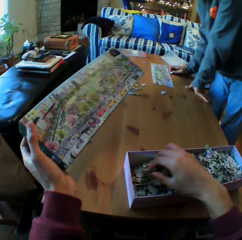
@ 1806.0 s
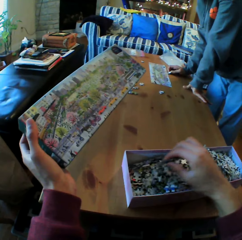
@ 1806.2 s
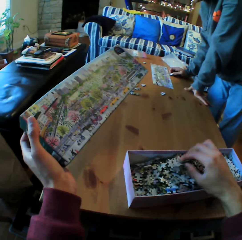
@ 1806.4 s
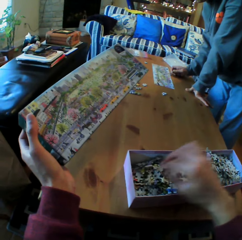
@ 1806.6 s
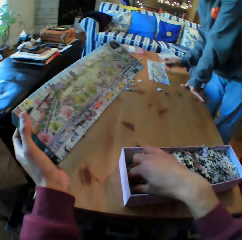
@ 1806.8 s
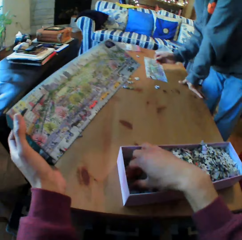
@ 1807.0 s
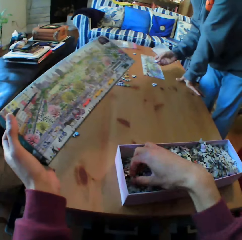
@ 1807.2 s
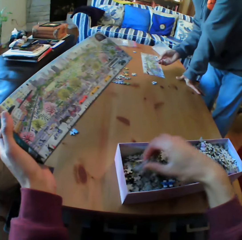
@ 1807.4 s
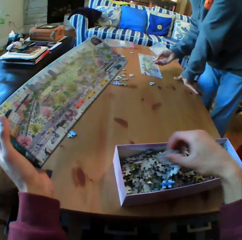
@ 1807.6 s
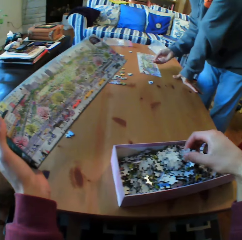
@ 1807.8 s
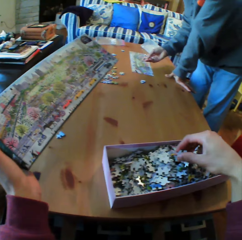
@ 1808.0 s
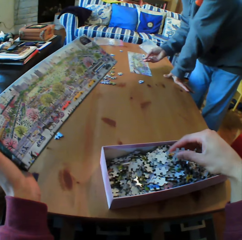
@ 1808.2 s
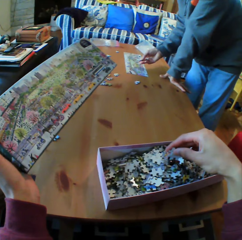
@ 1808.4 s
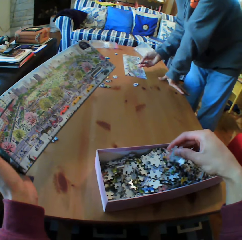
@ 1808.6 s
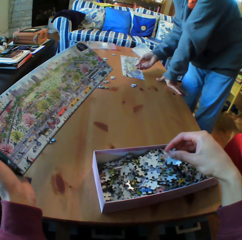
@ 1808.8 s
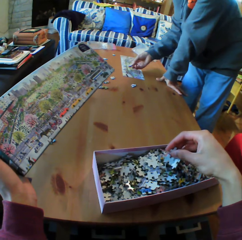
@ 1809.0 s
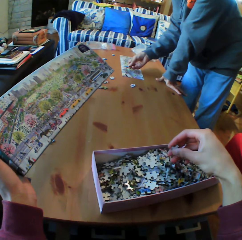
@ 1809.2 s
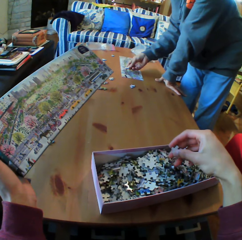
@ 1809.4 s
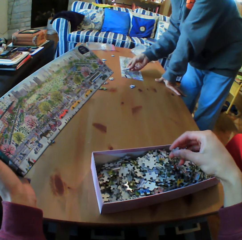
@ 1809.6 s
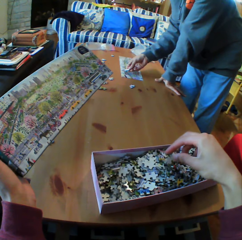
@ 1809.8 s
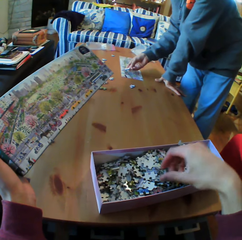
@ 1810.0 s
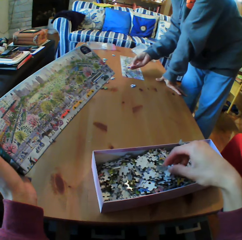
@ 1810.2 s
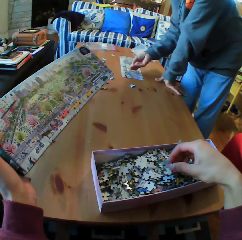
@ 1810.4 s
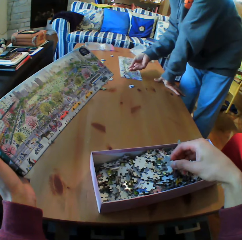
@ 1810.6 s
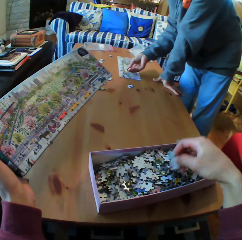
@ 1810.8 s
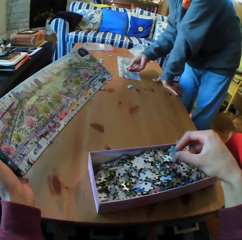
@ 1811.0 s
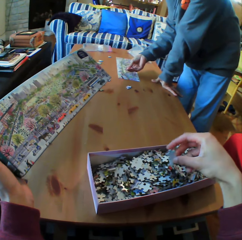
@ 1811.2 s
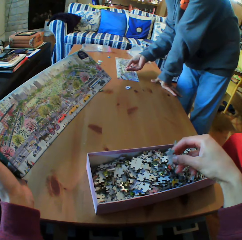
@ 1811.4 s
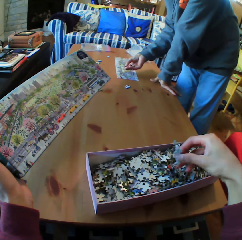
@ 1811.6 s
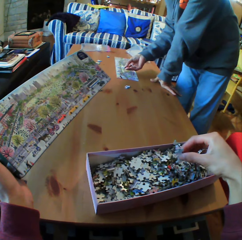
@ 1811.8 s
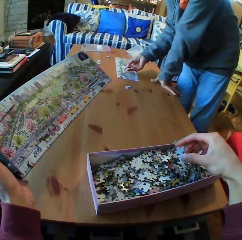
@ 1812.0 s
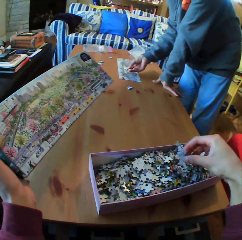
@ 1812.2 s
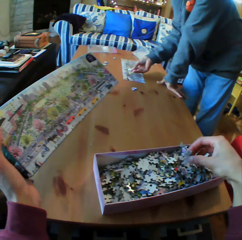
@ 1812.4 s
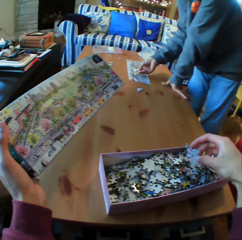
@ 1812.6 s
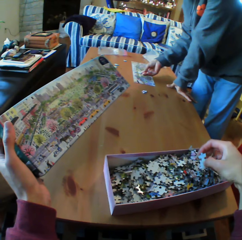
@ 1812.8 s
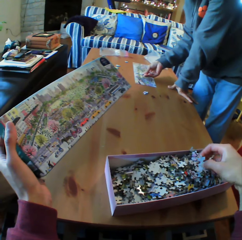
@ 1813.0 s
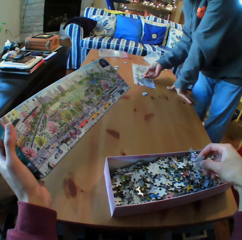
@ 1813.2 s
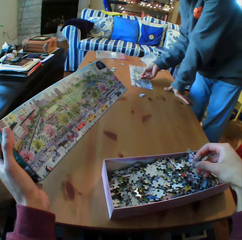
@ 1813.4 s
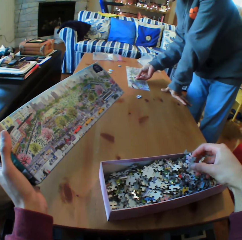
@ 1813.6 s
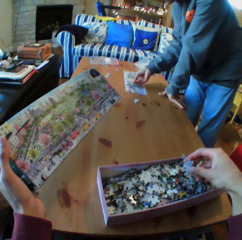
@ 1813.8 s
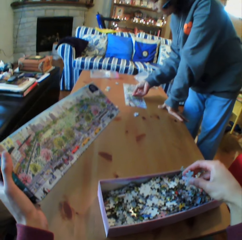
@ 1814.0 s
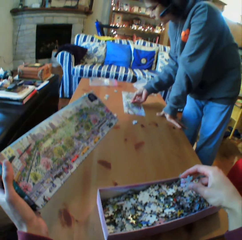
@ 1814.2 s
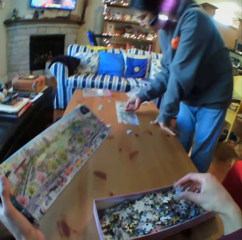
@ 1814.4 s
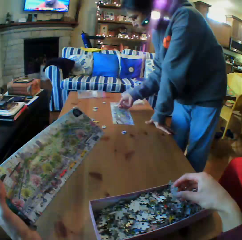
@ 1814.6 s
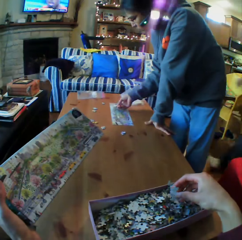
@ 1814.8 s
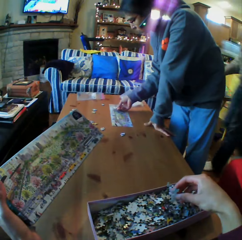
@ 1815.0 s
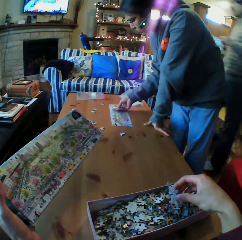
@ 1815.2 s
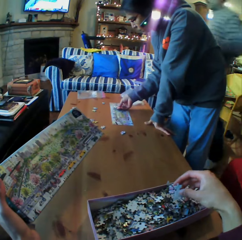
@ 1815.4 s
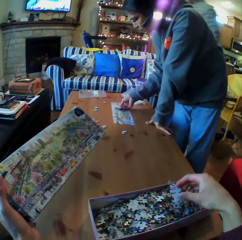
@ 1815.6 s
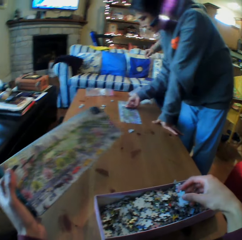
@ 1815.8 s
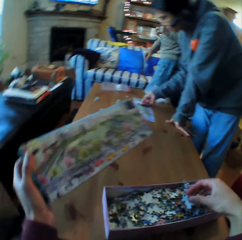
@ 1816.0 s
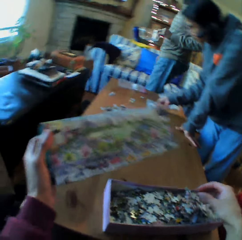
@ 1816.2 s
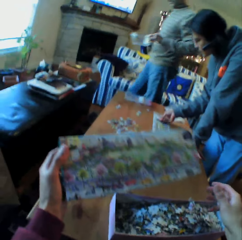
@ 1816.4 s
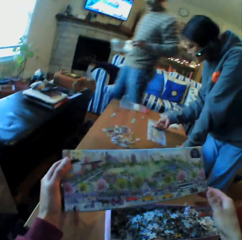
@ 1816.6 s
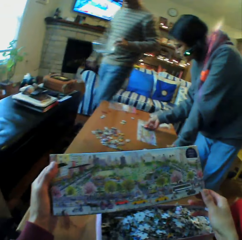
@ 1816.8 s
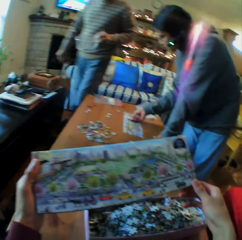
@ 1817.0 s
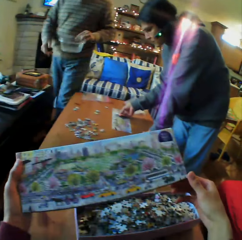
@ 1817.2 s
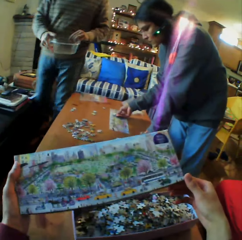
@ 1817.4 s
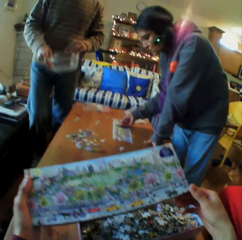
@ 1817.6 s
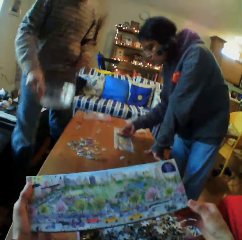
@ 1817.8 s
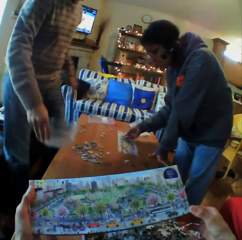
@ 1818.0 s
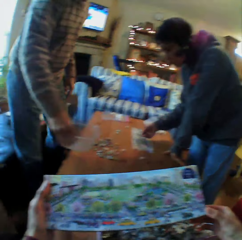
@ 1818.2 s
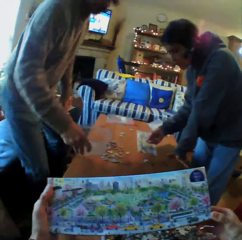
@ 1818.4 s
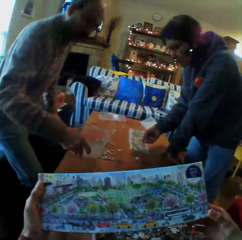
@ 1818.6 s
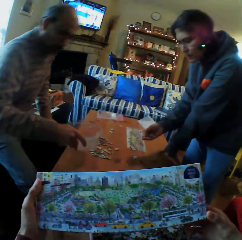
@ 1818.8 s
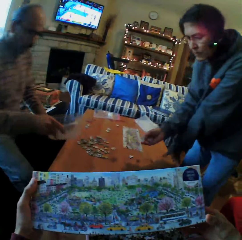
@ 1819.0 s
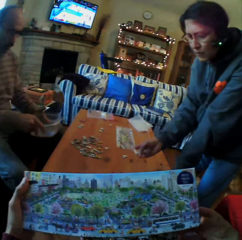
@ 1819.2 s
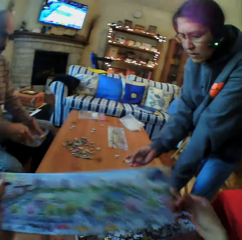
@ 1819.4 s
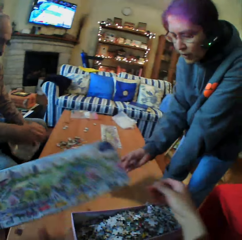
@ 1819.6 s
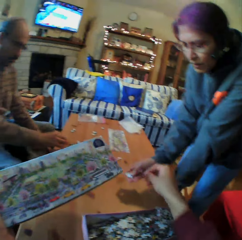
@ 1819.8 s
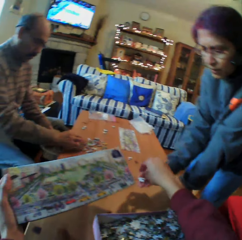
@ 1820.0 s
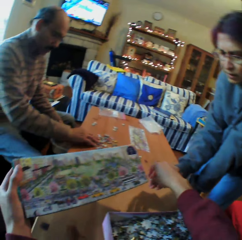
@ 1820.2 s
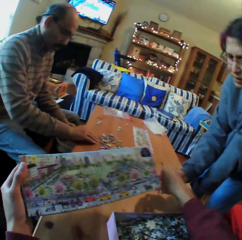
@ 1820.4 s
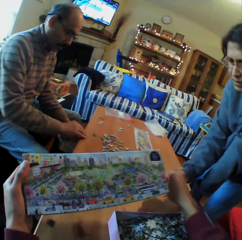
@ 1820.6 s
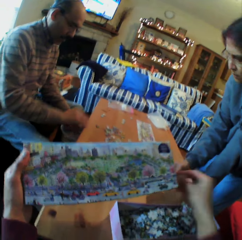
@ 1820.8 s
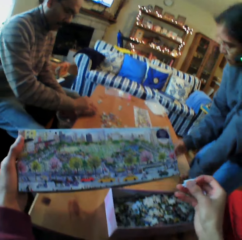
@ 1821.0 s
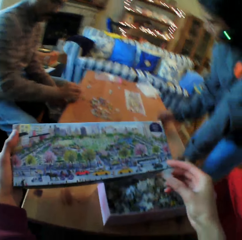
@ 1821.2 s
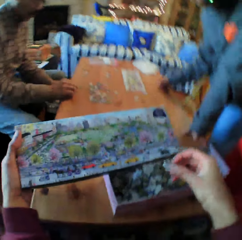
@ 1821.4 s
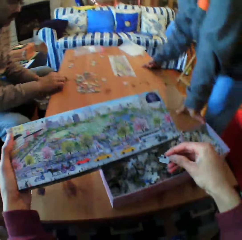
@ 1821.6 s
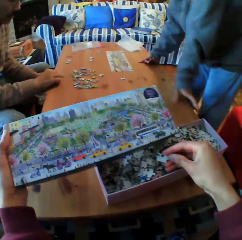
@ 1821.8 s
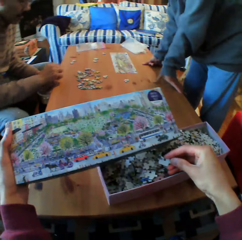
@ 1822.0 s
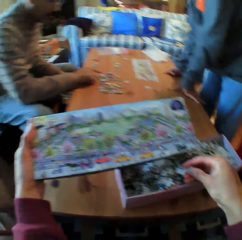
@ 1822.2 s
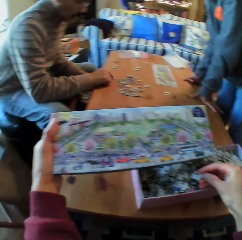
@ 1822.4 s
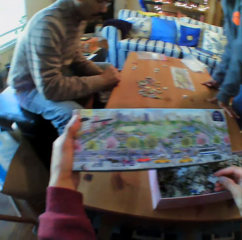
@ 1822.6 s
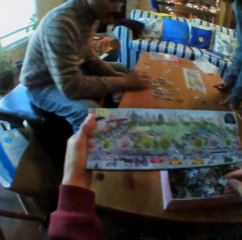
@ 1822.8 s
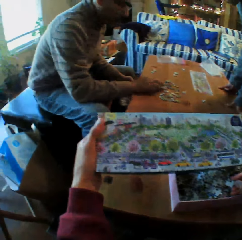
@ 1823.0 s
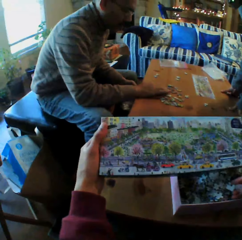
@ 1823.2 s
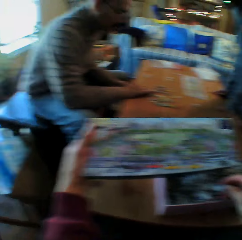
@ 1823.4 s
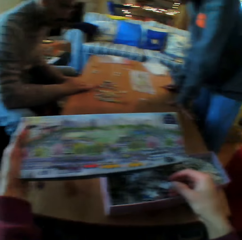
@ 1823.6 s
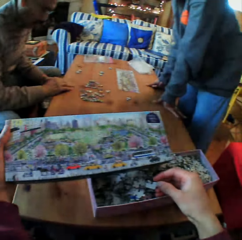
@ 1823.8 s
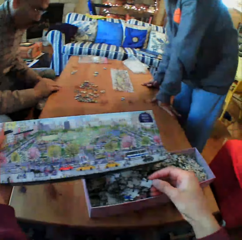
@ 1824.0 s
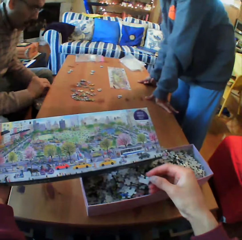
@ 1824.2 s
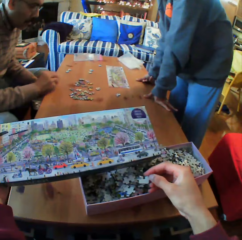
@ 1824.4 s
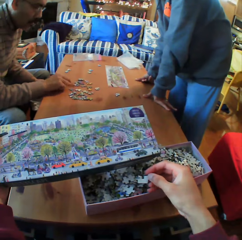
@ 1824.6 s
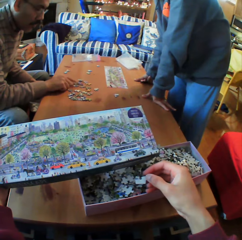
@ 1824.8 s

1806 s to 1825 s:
The camera wearer chooses puzzle pieces. A man walks around. The camera wearer puts the dish on the table. The man sits and puts puzzle pieces in a container. The camera wearer picks up the Jenga pieces.

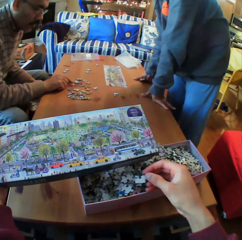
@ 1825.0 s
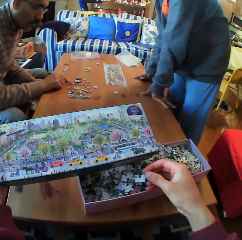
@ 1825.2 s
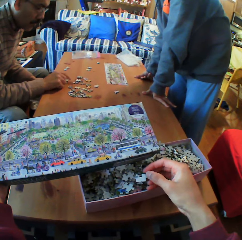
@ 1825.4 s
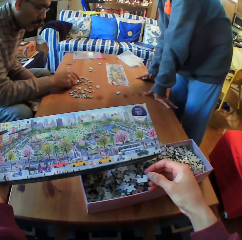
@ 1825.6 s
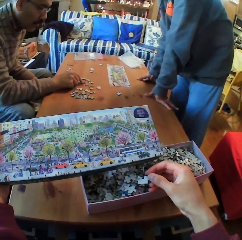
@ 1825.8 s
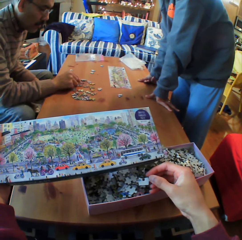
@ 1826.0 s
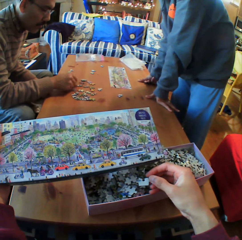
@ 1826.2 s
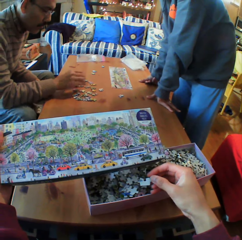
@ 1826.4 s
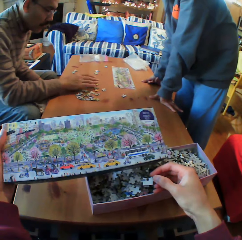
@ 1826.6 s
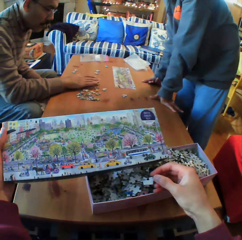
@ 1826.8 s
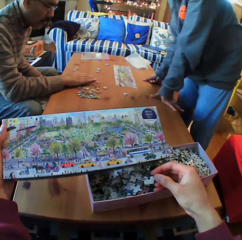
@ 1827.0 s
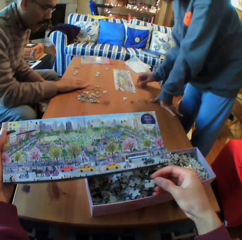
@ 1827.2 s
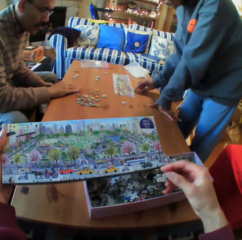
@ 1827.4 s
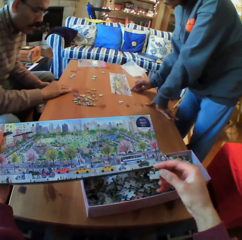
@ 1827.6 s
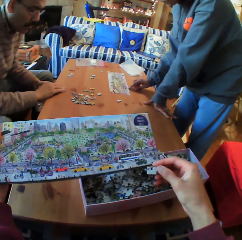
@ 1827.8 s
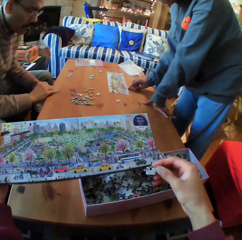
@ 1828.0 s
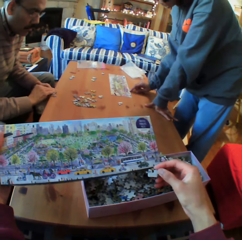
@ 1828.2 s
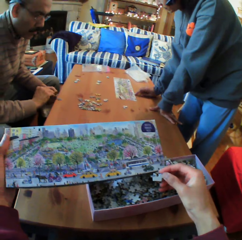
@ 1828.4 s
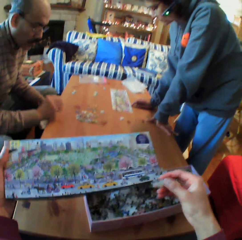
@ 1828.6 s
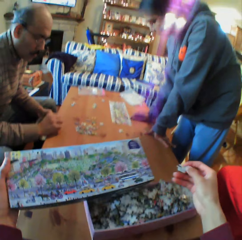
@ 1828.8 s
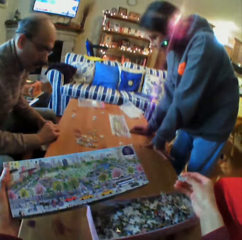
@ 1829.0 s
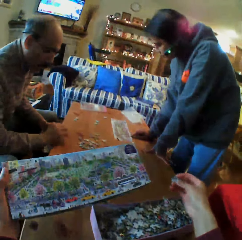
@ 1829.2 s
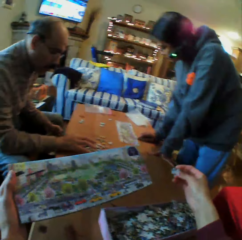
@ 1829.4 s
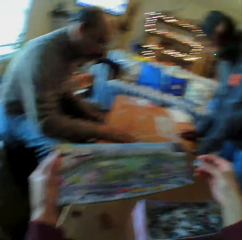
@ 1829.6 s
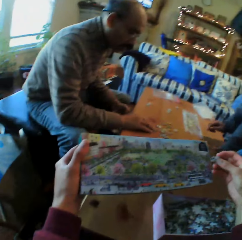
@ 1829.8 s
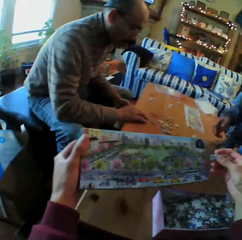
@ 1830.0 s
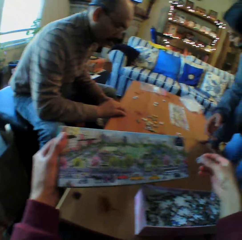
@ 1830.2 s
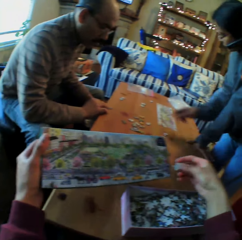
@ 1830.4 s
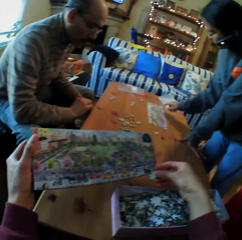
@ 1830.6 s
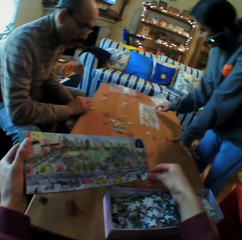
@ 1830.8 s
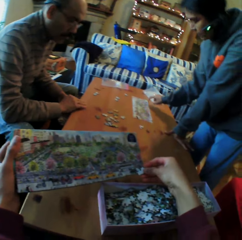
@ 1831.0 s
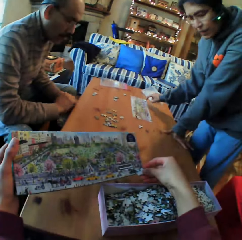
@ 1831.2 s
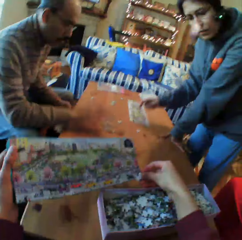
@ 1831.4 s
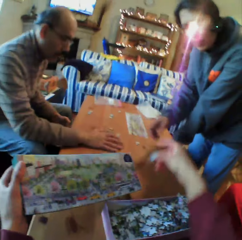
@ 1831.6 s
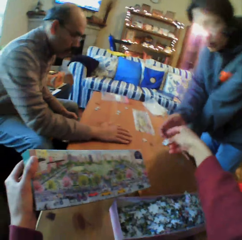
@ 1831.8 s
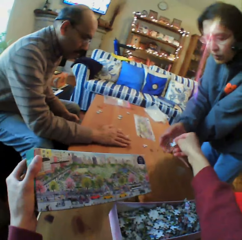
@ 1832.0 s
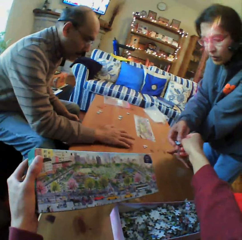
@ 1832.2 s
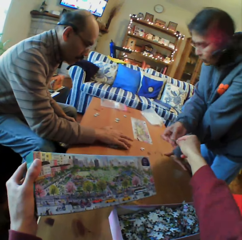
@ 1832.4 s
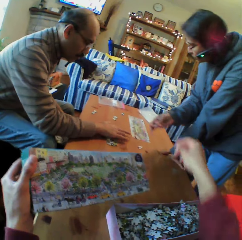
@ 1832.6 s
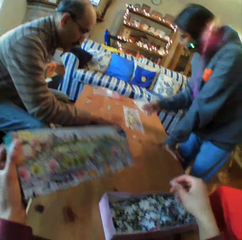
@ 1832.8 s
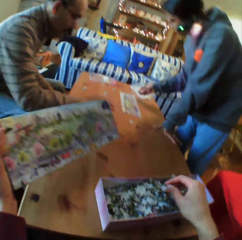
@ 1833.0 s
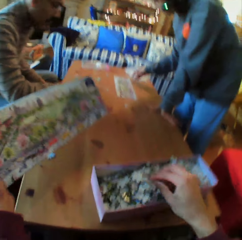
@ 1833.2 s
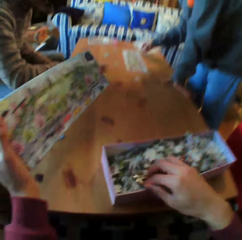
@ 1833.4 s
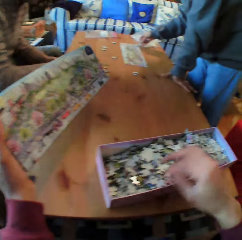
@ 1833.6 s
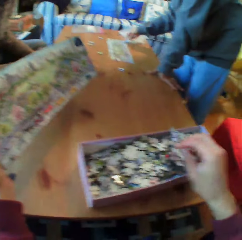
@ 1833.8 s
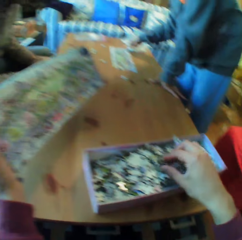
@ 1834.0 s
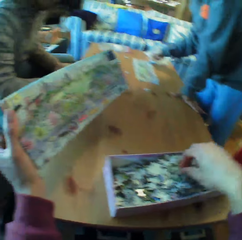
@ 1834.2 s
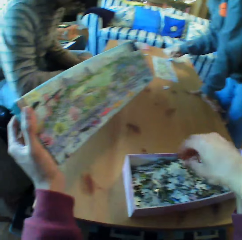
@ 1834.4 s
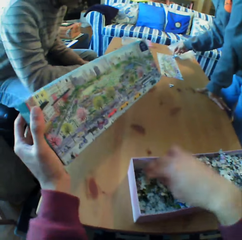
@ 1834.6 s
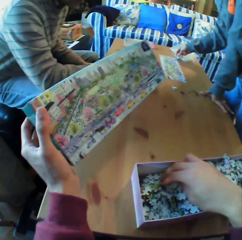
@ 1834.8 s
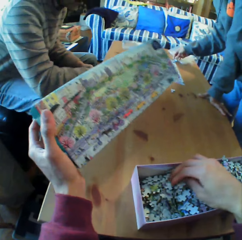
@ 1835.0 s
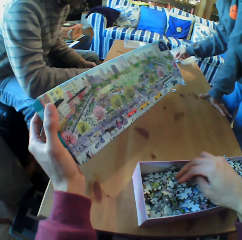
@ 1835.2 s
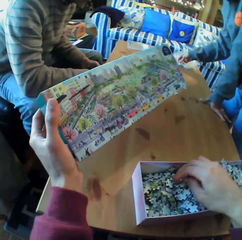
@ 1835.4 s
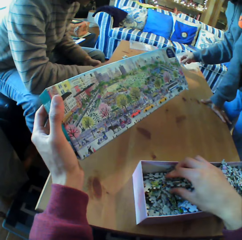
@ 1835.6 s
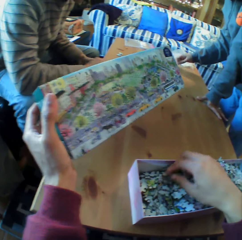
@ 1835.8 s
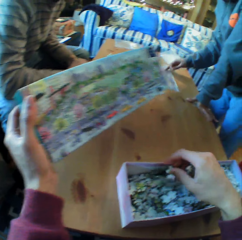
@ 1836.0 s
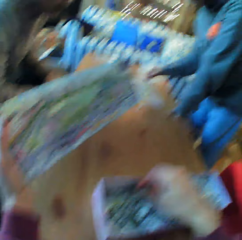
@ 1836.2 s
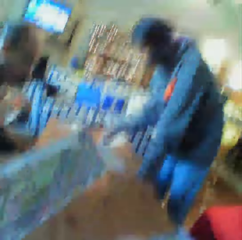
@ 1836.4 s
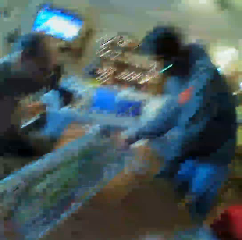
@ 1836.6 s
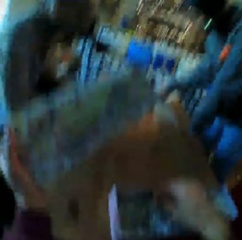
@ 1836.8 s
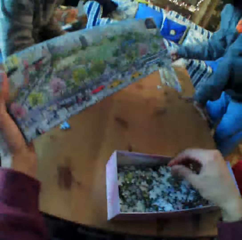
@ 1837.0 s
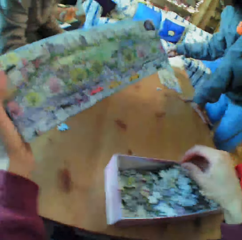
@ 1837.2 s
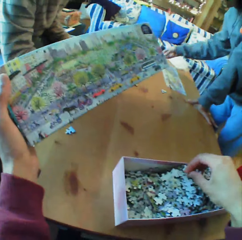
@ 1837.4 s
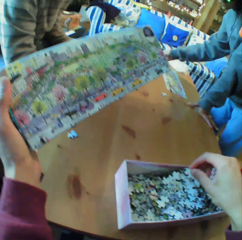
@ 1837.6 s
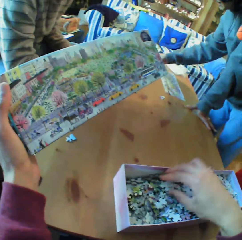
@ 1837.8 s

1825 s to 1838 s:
A man looks at the Jenga pieces. The camera wearer talks. They converse with the man. The man talks. The camera wearer looks at the Jenga pieces in the box.
